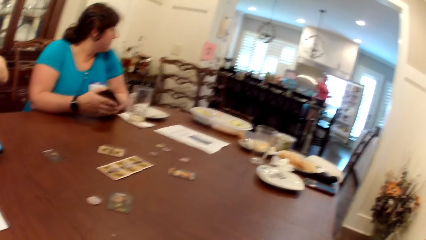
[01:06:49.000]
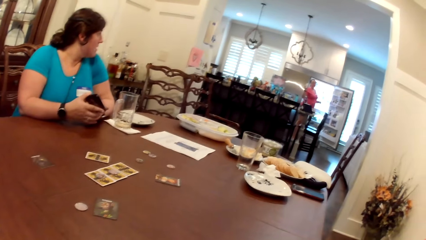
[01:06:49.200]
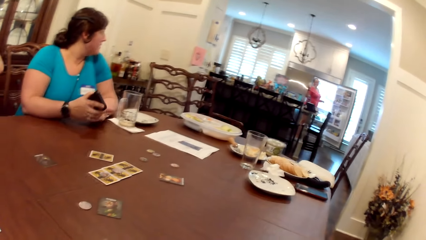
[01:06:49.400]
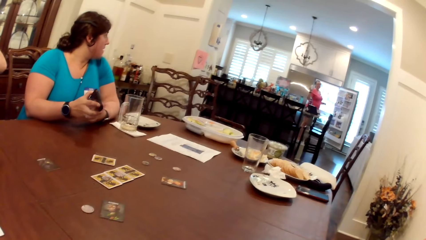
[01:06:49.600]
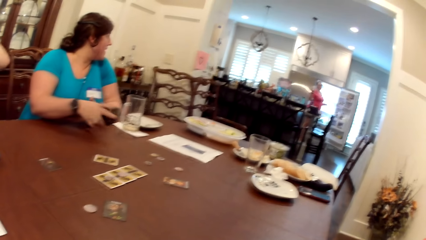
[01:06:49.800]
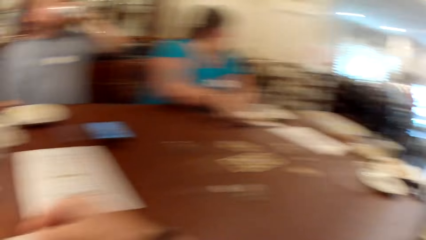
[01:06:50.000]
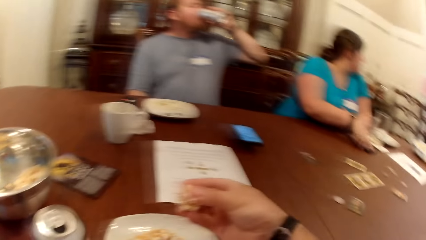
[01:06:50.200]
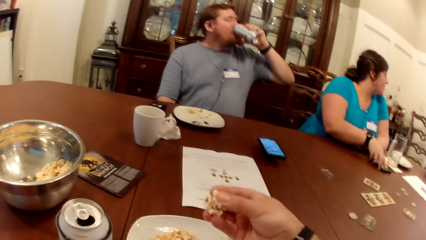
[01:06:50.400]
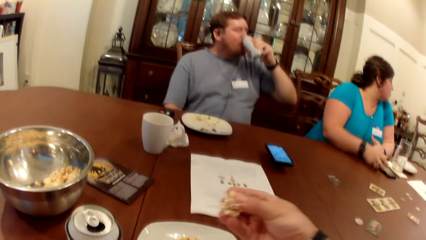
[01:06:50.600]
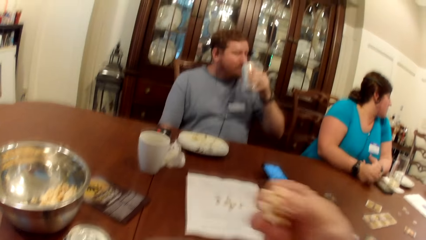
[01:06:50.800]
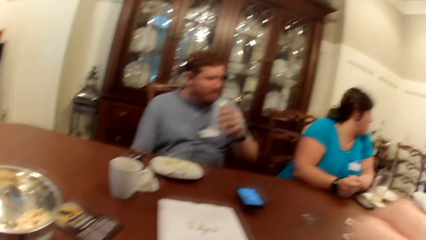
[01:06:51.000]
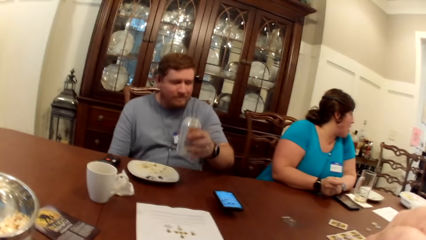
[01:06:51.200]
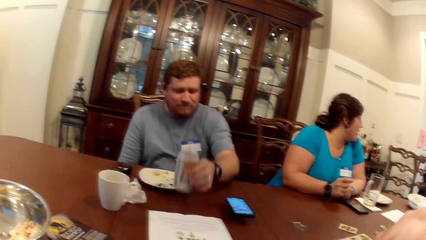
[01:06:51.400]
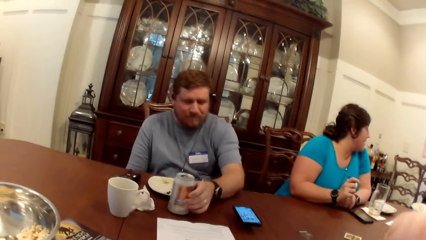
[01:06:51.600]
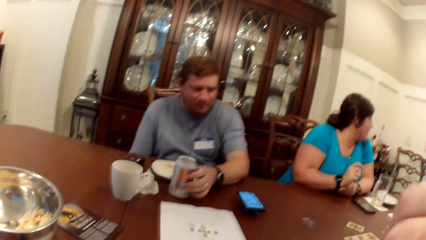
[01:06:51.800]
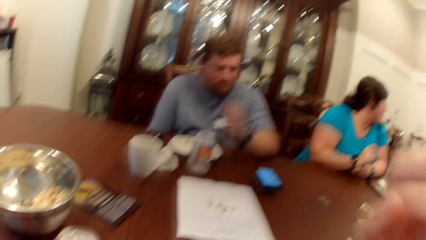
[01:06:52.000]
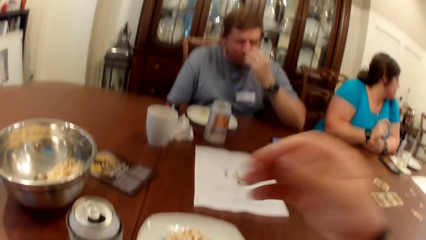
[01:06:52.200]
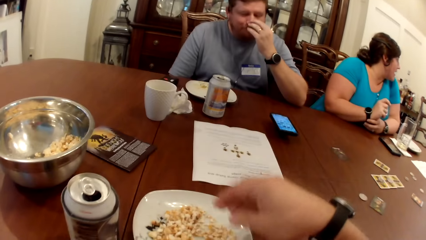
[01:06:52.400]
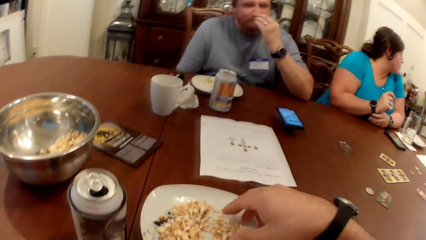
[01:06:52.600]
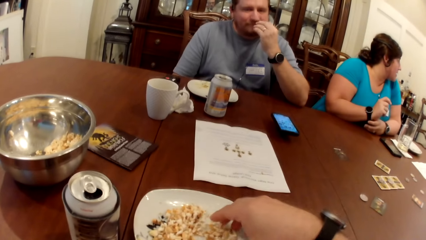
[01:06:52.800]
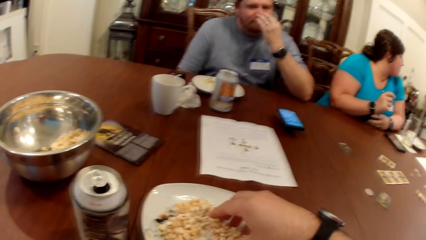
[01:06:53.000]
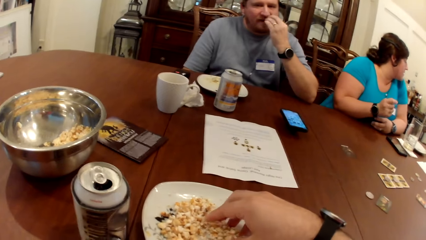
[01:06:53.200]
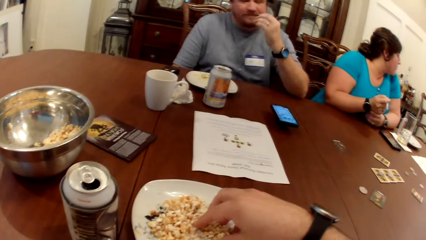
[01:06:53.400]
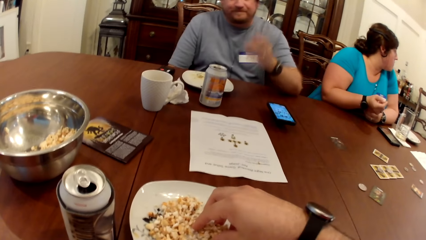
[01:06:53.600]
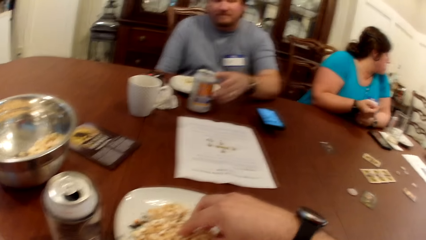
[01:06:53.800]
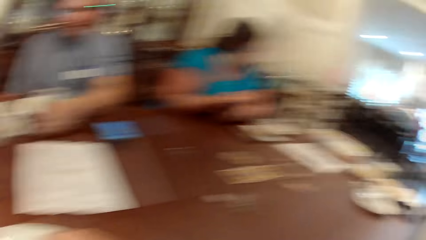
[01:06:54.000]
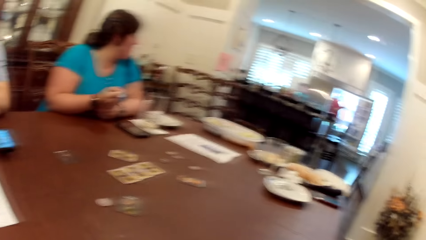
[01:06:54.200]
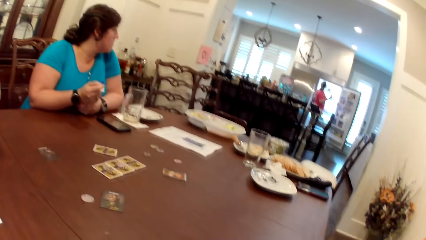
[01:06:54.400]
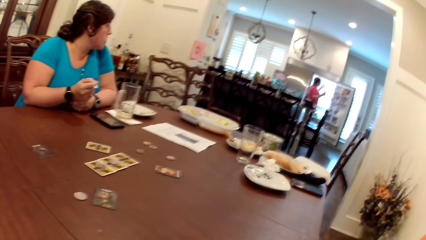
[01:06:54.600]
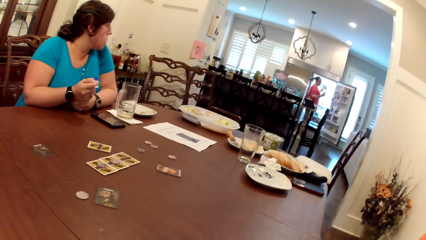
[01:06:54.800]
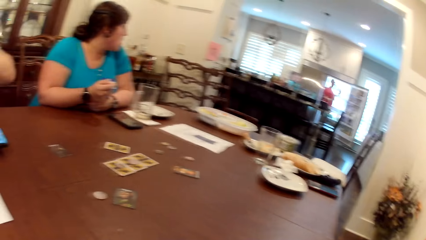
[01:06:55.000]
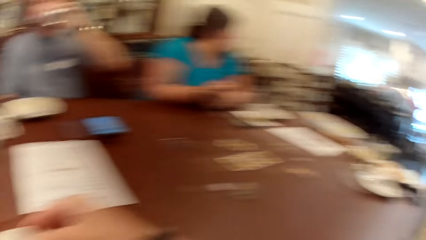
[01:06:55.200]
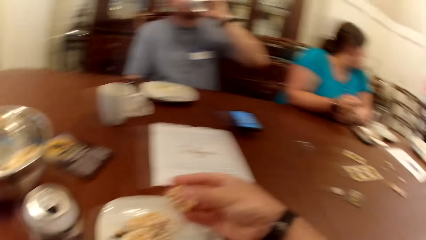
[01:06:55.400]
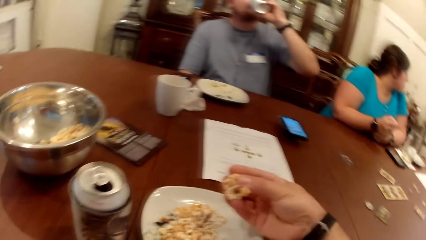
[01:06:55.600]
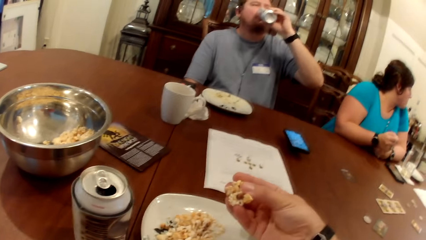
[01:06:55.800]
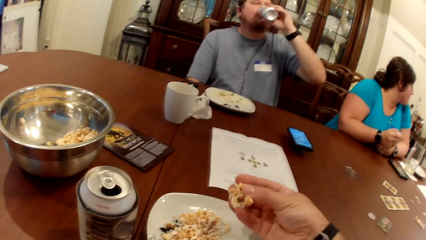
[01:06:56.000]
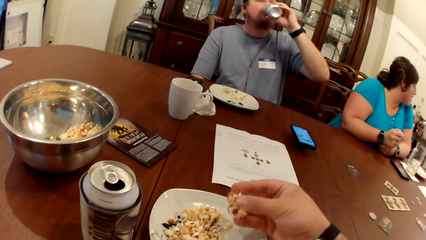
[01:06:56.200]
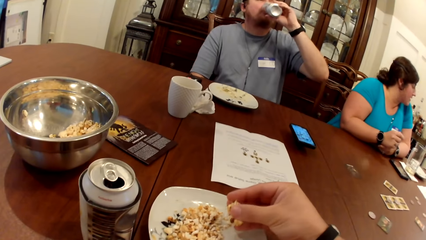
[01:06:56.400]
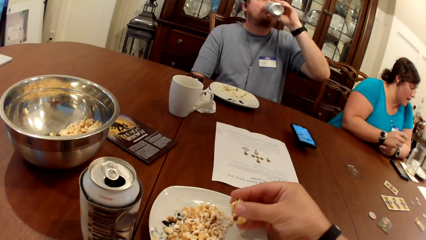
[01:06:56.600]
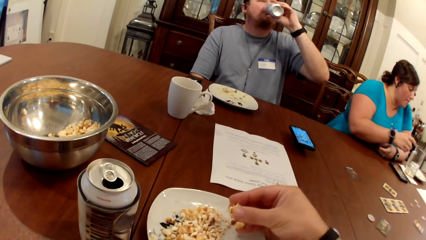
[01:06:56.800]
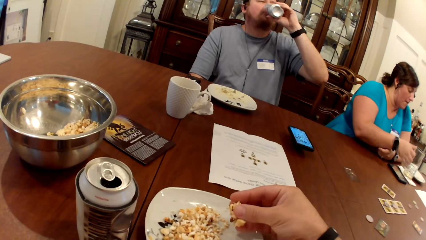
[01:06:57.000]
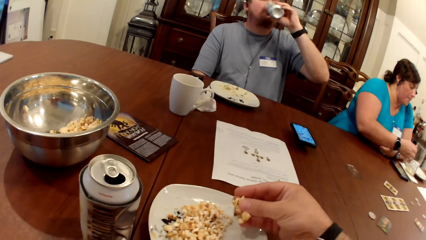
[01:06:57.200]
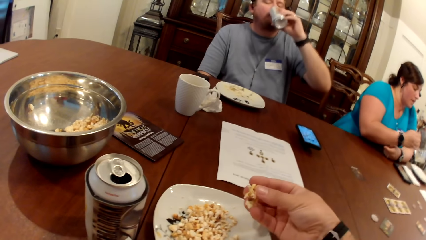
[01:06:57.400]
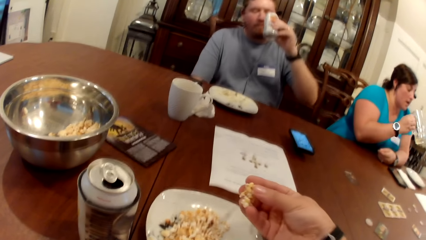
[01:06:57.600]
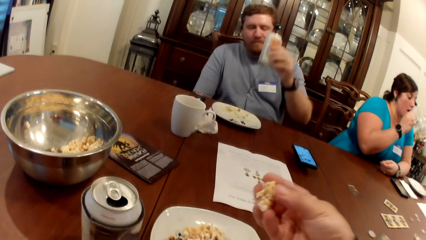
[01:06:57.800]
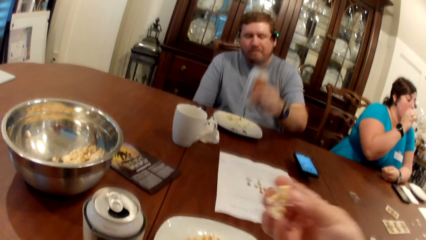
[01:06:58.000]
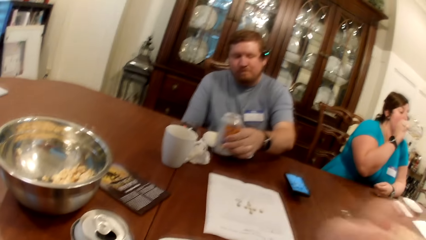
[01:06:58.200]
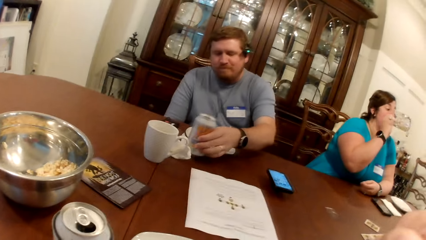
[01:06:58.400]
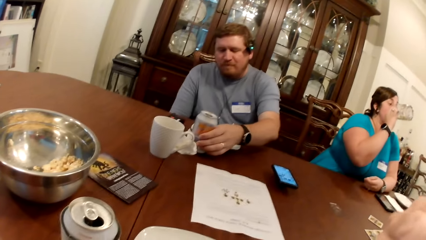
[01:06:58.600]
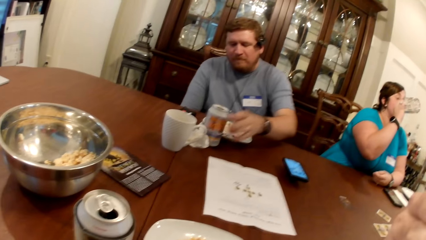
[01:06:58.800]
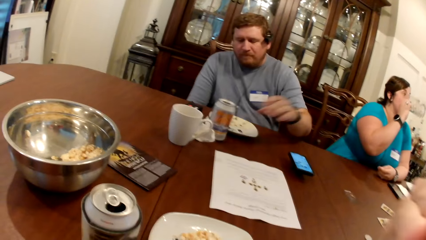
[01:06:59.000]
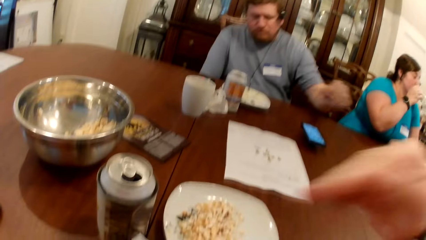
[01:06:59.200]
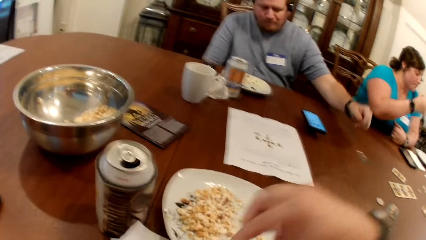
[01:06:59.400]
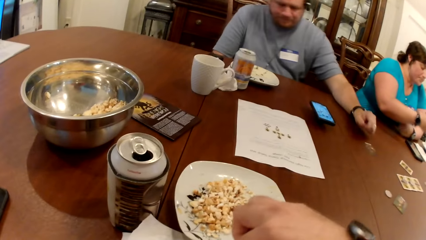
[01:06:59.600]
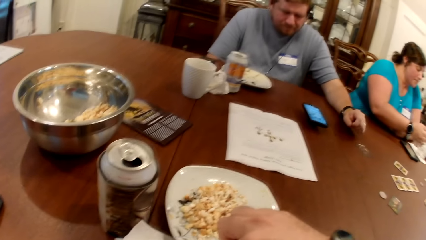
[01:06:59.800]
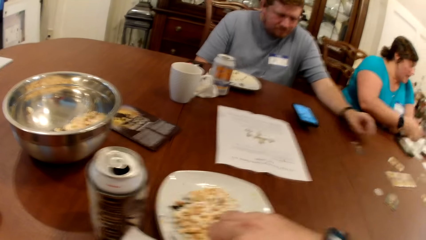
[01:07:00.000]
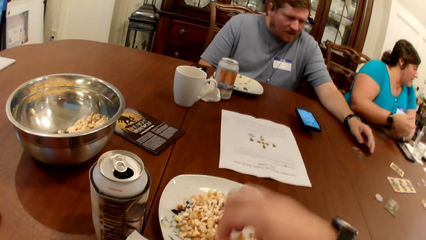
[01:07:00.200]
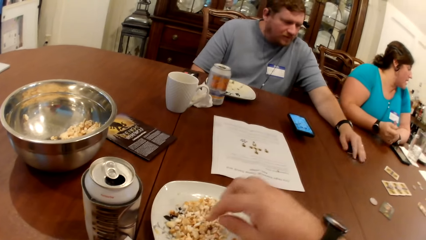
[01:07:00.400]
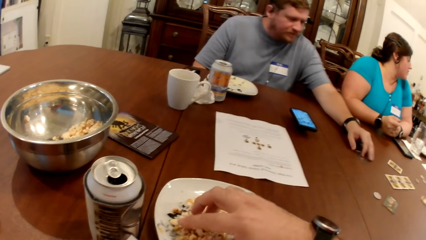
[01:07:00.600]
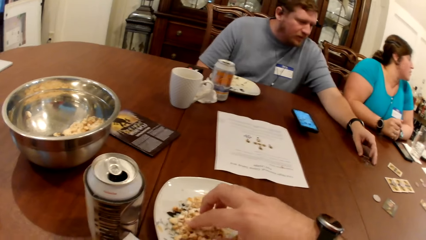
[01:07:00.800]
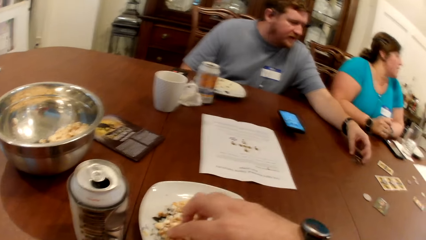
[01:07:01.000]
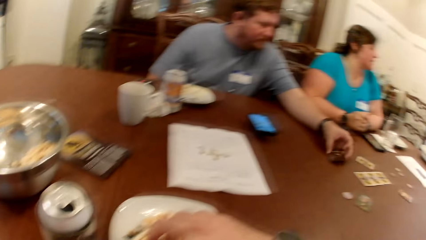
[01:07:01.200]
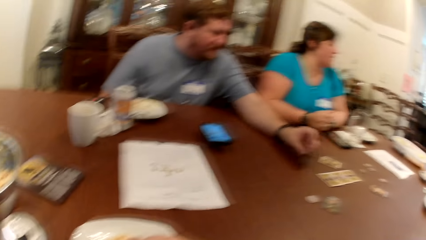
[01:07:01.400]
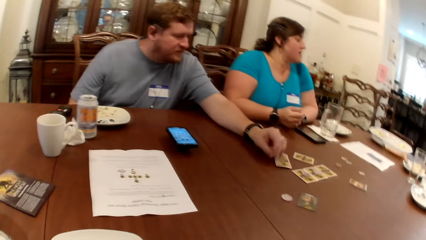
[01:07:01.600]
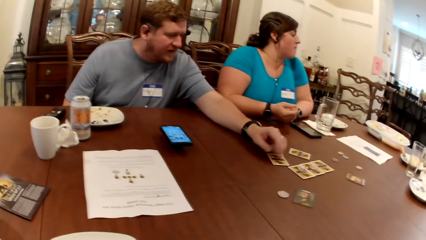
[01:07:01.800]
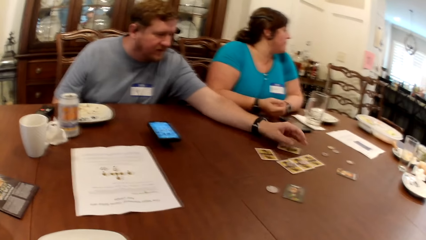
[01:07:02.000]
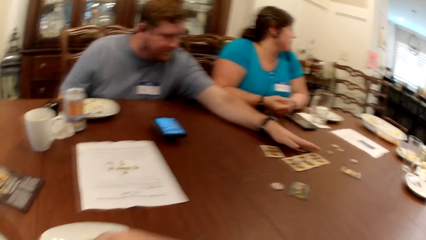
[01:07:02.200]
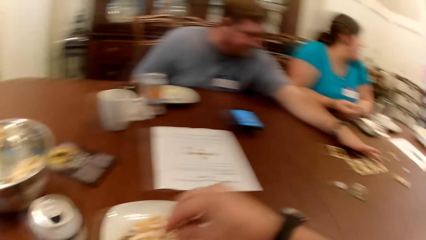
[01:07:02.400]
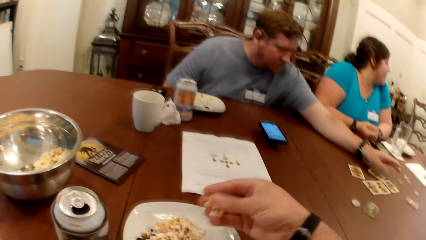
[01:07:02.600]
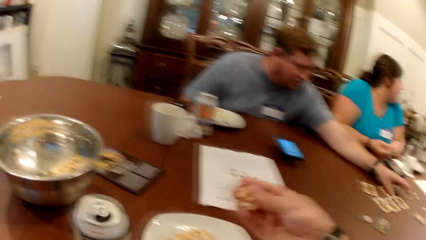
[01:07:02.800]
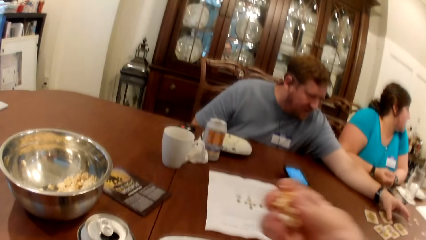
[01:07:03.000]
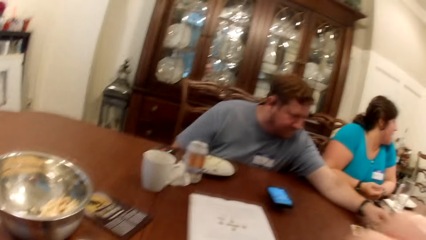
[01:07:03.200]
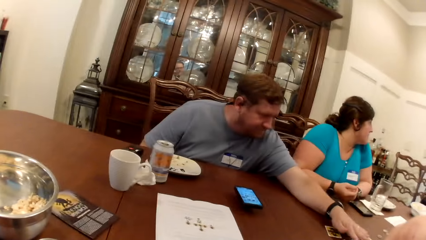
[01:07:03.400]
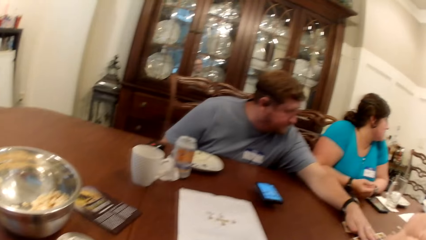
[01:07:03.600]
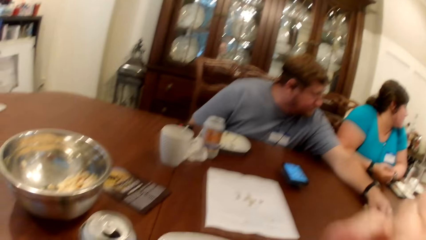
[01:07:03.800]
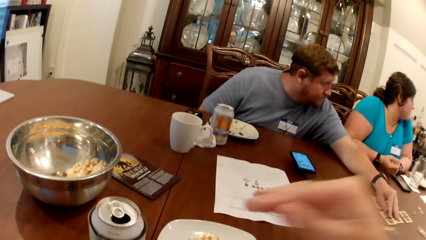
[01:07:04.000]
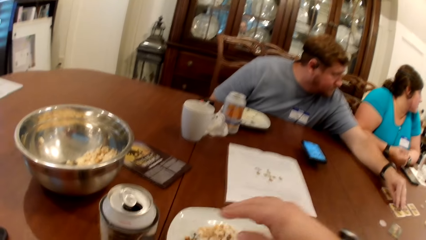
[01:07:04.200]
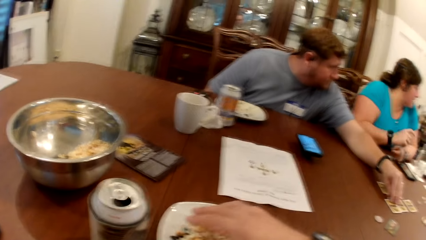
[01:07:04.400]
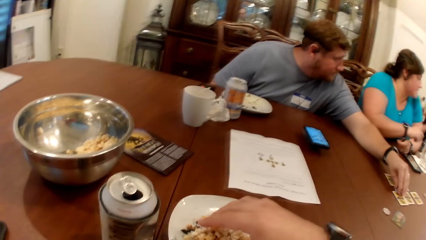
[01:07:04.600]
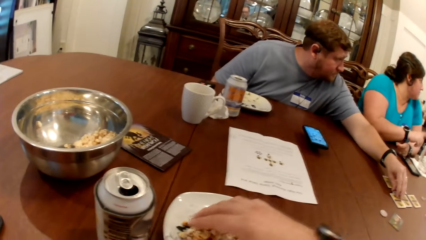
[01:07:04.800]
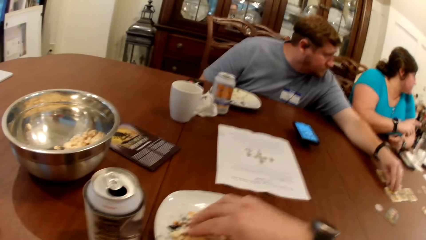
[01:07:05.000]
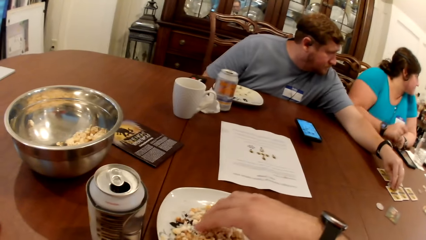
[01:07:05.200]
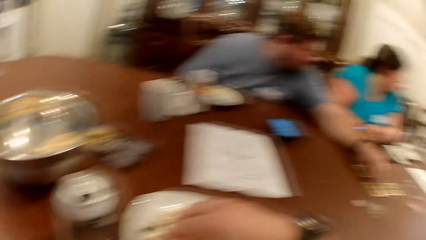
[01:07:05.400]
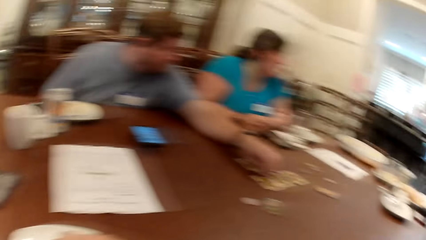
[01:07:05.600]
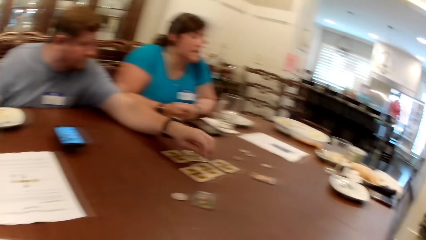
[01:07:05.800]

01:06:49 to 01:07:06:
The woman puts the phone in her hands on the table with her right hand. The camera wearer lifts the popcorn in his right hand towards his mouth and puts the popcorn in his mouth. The man puts the can drink in his left hand on the table and touches his face with his left hand. The camera wearer takes some popcorn from the plate on the table with his right hand. The man takes the can drink from the table with his left hand and drinks from the can drink in his left hand. The woman takes a glass cup from a tissue paper on the table with her right hand and drinks from the glass cup in her right hand. The camera wearer lifts the popcorn in his right hand towards his mouth. The man puts the can drink in his left hand on the table. The camera wearer puts the popcorn in his mouth. The woman puts the glass cup in her right hand on the tissue paper on the table. The man flips the card on the table face down with his left hand. The camera wearer takes some popcorn from the plate on the table with his right hand. The man touches the cards on the table with his left hand and looks at the cards. The camera wearer lifts the popcorn in his right hand towards his mouth and puts the popcorn in his mouth. The man takes the token from the card on the table with his left hand. The camera wearer takes some popcorn from the plate on the table with his right hand.
